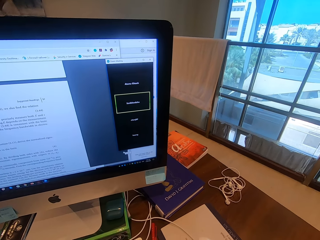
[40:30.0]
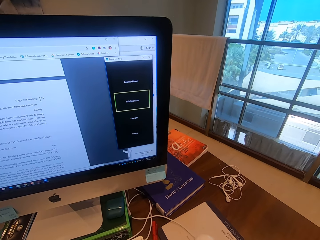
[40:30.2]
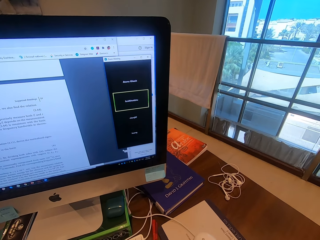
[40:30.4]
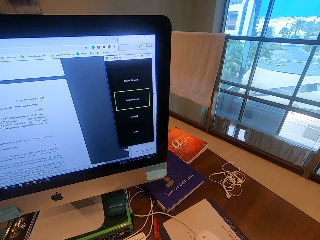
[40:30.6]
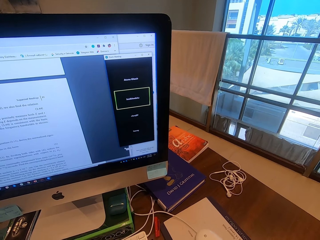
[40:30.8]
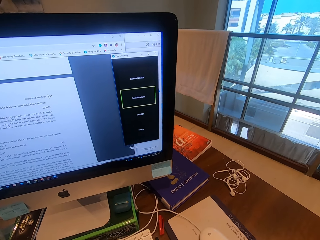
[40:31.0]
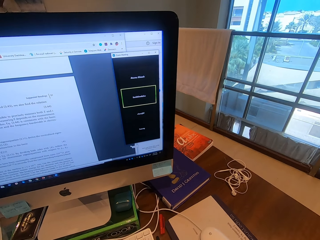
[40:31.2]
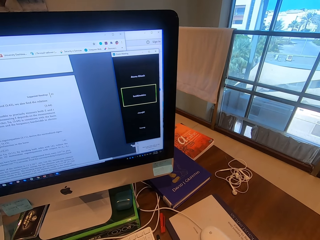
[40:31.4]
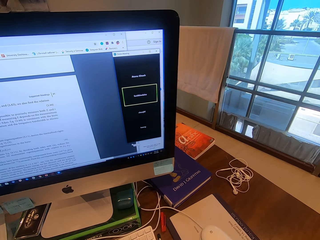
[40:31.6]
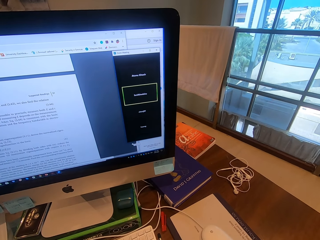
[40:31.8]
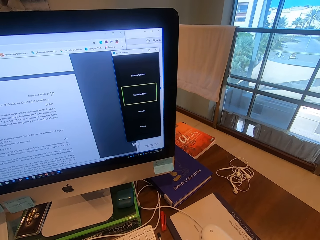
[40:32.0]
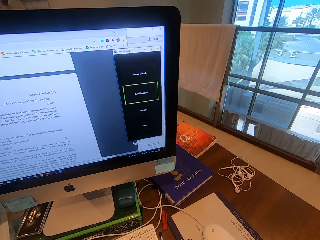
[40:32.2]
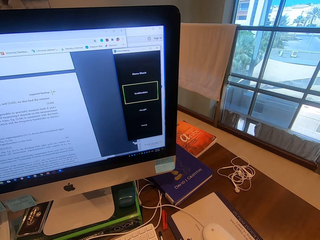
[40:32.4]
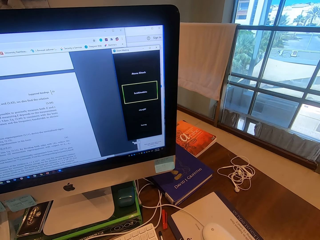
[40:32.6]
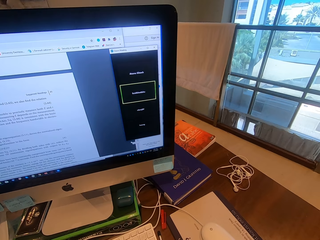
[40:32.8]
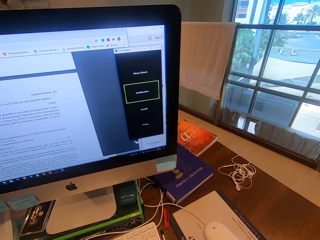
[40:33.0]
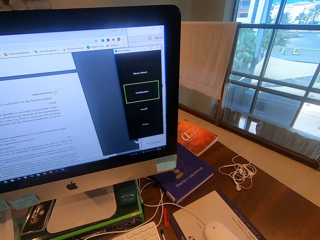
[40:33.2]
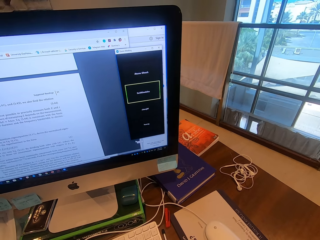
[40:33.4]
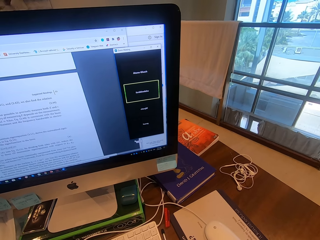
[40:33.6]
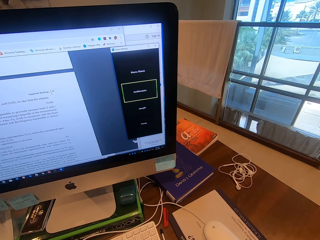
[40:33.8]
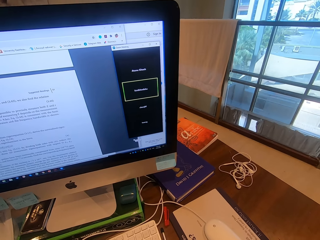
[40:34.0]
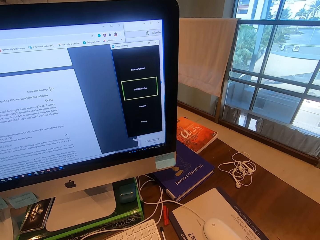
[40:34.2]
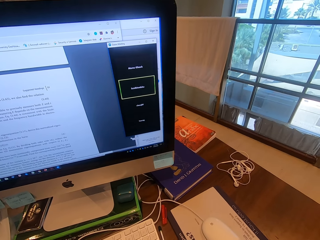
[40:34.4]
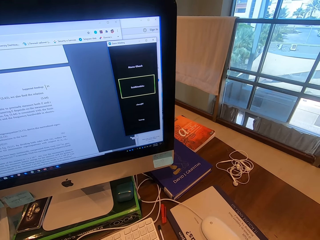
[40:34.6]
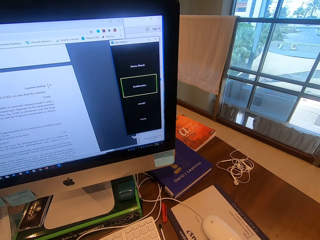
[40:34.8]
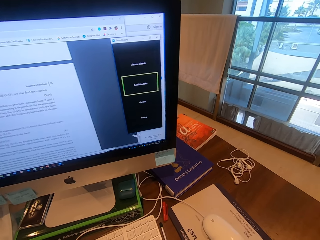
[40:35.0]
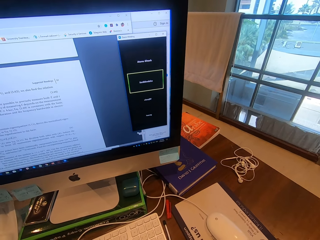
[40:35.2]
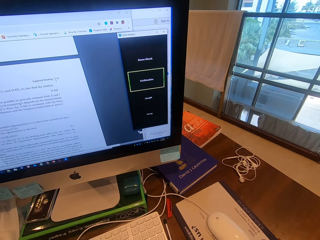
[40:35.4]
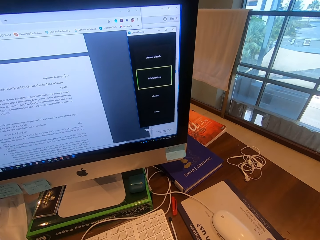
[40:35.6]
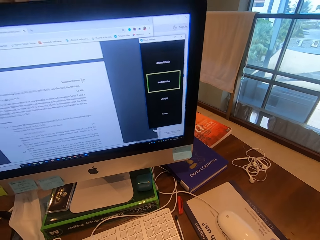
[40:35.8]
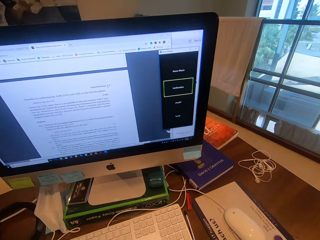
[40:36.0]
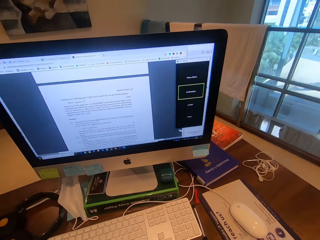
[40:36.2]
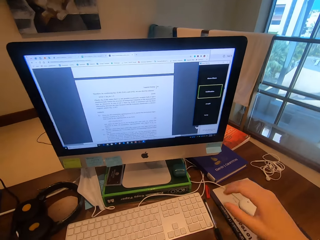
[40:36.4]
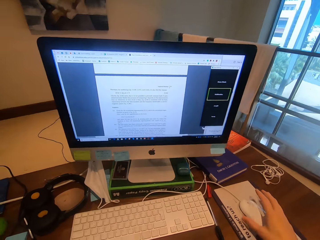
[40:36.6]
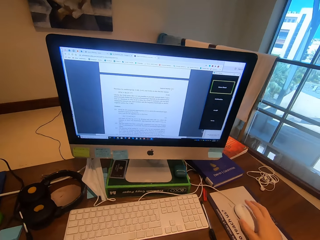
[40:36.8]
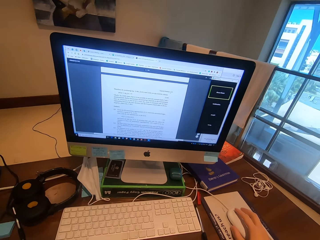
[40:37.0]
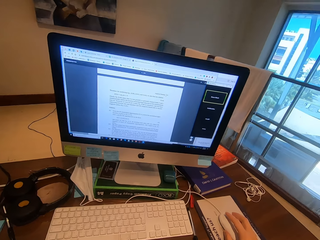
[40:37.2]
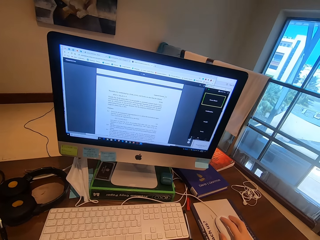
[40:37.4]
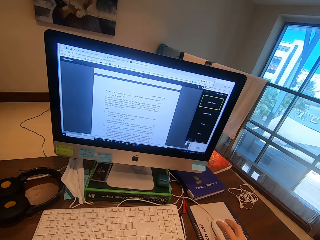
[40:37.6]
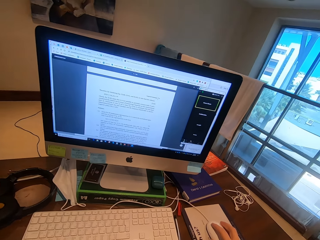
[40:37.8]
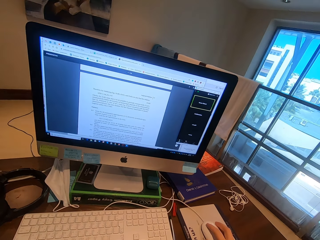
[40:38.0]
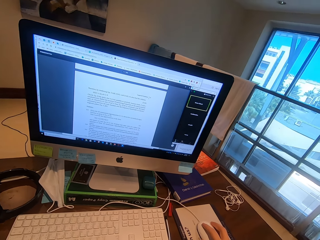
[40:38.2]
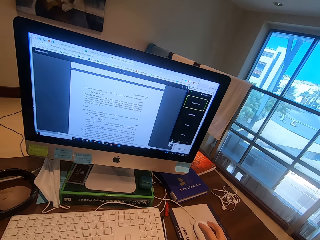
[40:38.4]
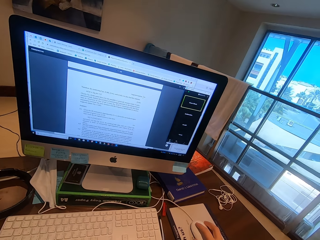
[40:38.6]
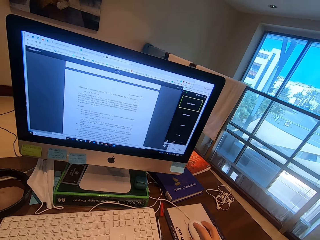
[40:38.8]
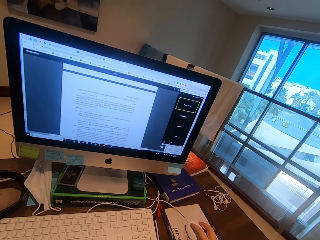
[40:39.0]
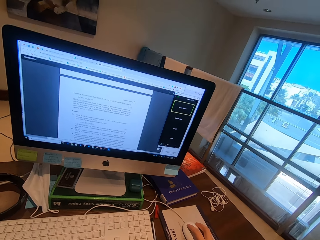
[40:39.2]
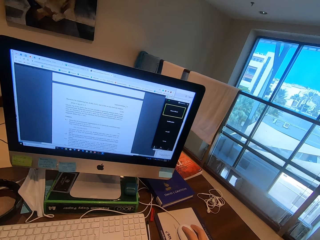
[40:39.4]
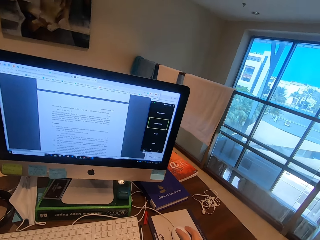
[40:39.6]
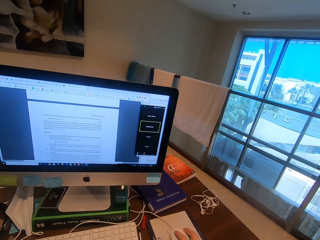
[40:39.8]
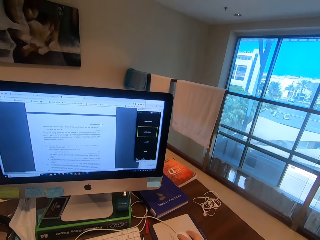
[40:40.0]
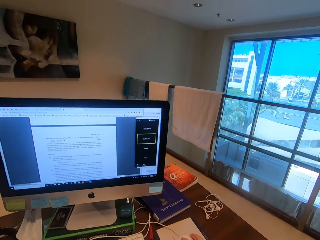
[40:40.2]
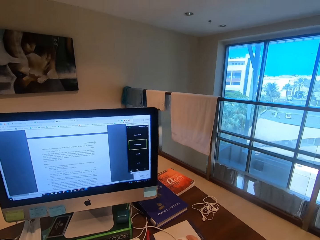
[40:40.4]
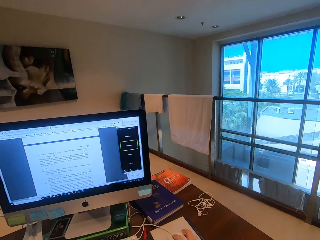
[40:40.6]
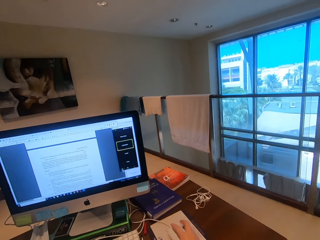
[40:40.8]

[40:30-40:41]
The camera wearer operates the computer.

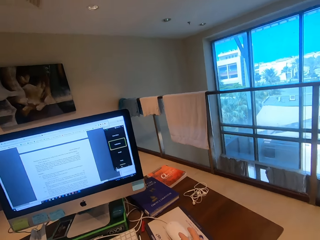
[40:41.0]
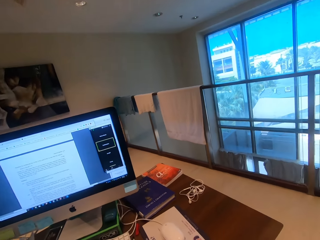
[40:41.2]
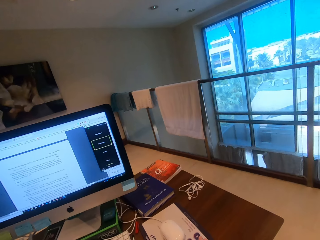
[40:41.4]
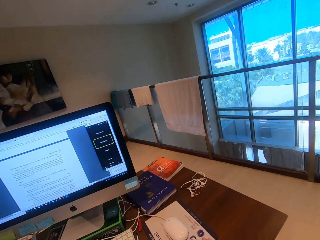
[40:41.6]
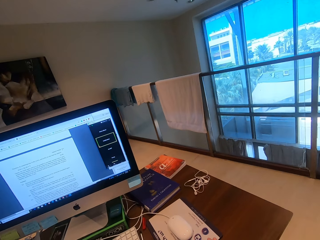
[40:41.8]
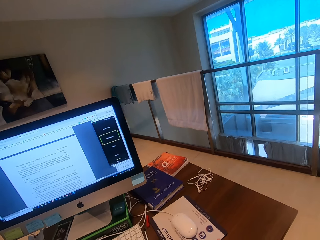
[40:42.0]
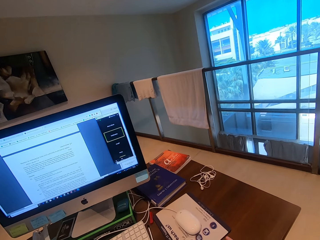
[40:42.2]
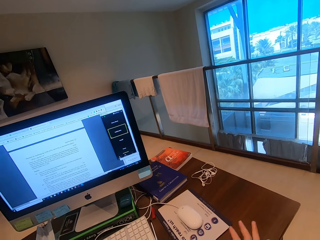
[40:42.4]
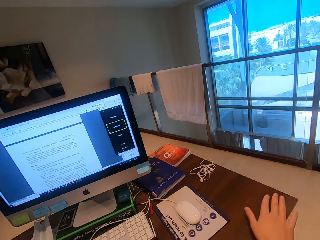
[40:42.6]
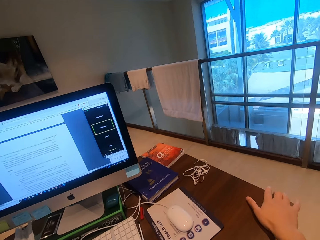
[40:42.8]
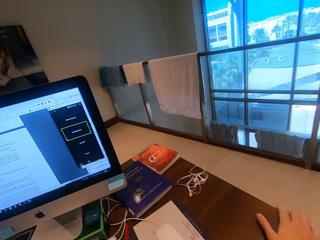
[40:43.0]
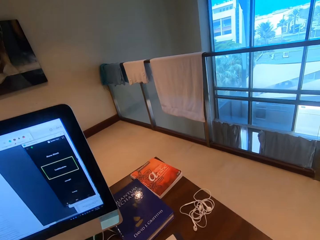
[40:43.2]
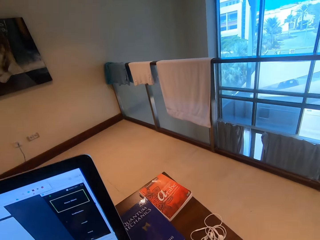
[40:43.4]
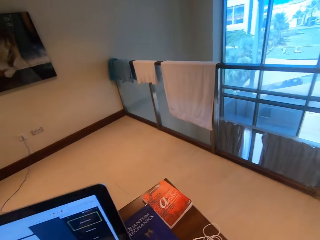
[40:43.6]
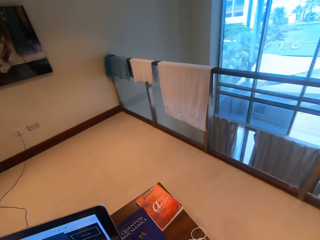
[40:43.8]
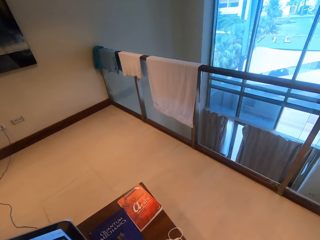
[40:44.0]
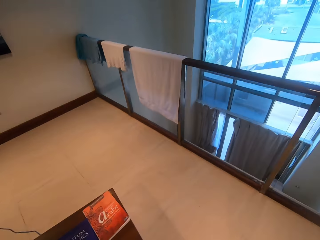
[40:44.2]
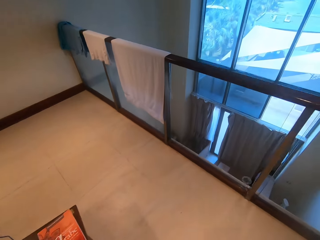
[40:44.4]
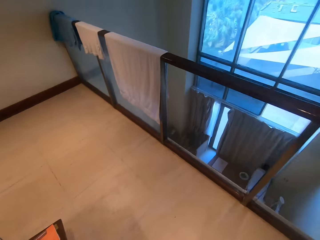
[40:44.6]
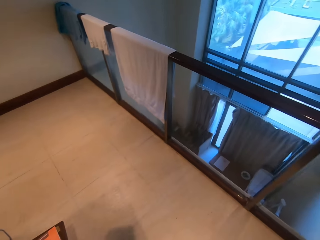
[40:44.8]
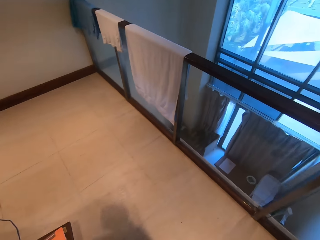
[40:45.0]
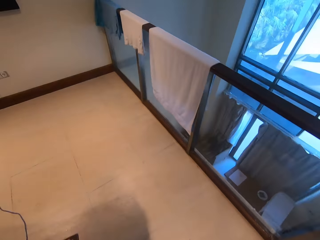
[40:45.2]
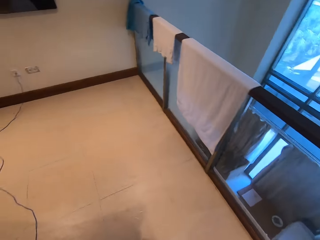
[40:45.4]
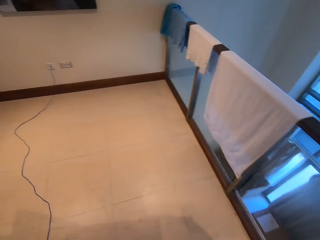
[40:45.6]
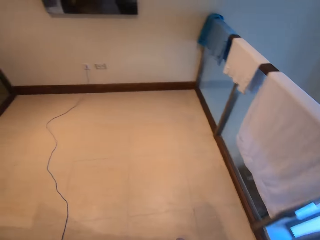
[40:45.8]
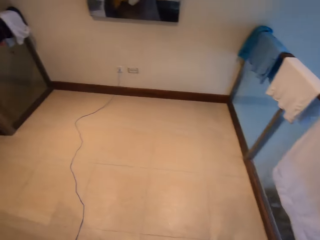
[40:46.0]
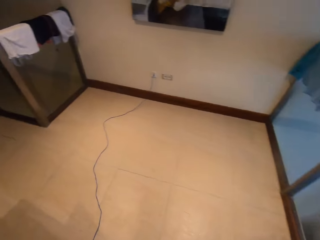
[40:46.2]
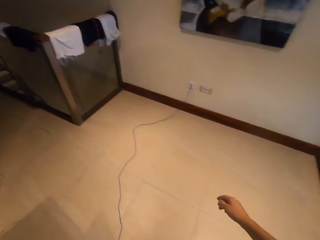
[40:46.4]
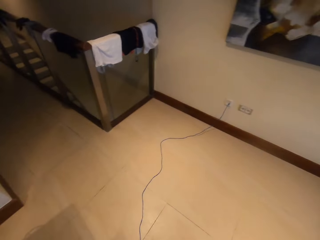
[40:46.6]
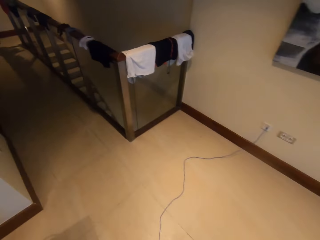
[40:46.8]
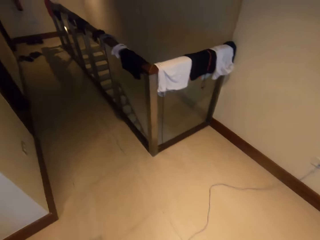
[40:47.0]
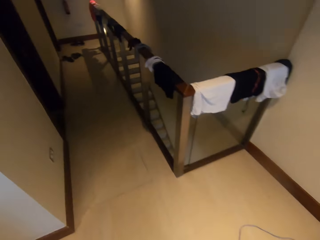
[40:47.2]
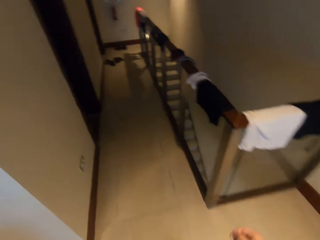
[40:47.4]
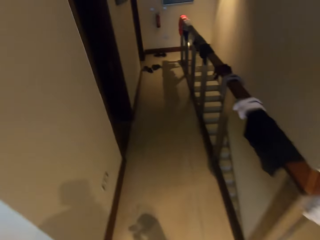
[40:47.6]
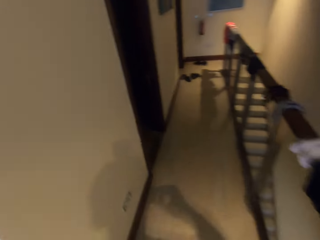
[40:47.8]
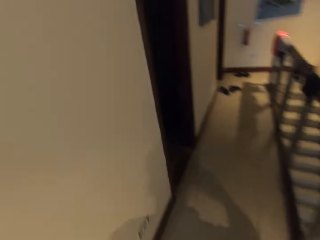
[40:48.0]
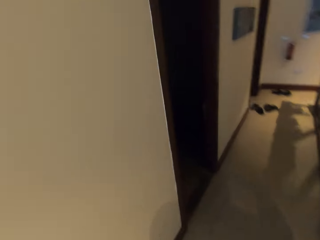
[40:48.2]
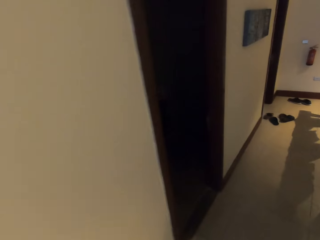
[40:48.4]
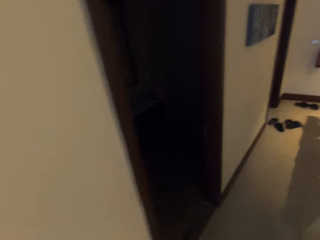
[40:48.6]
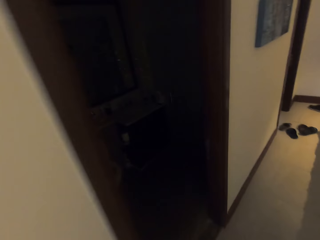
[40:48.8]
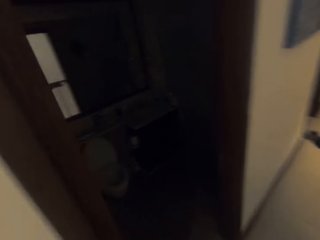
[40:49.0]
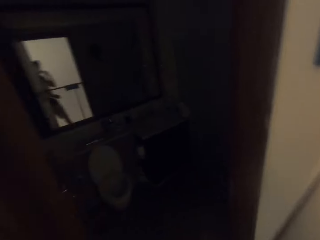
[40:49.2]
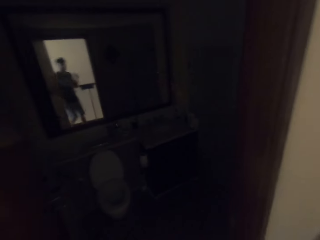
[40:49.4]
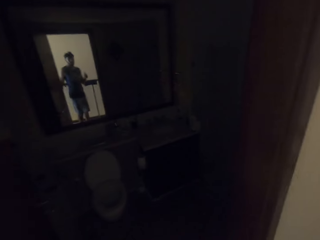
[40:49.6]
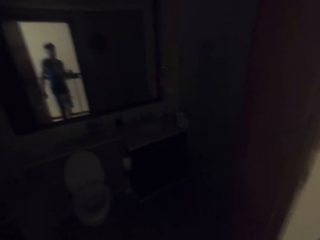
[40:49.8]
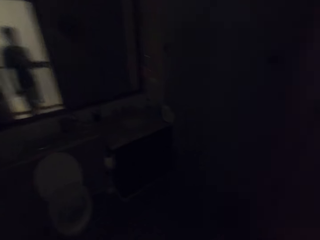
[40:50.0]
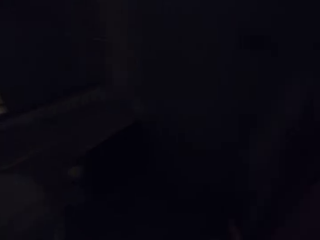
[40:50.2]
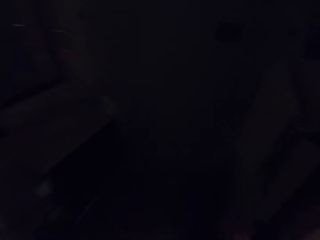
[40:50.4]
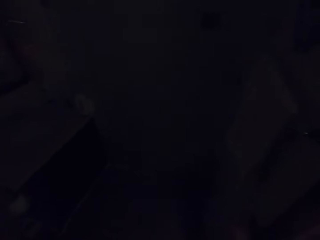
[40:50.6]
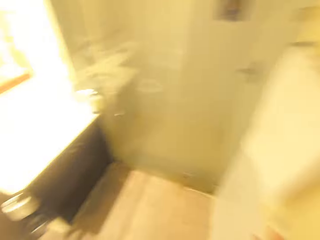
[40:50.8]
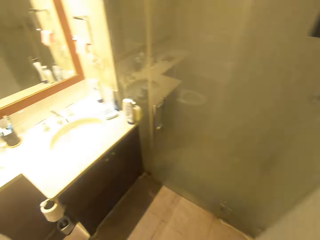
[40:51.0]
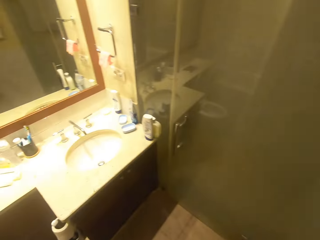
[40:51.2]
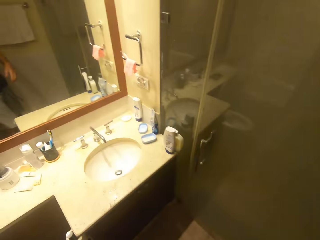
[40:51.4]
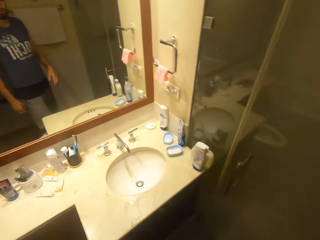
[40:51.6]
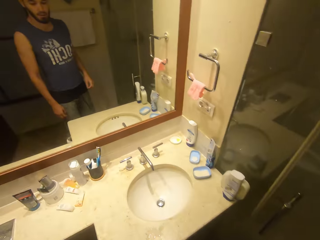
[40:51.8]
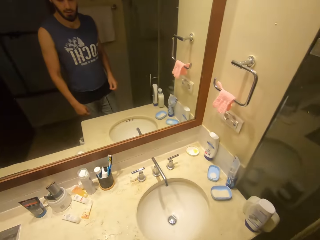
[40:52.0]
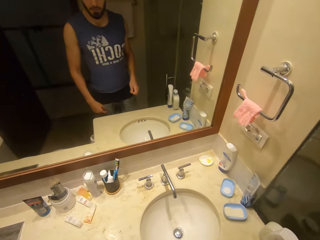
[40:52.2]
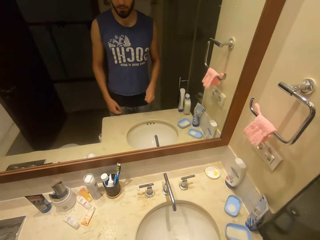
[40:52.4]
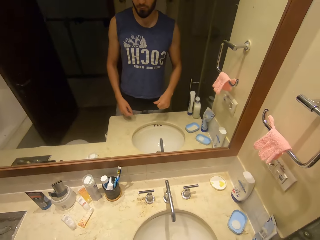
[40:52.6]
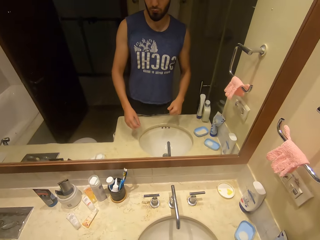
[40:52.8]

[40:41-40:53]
The camera wearer holds the table. They stand up. They walk to the toilet. They walk around. They switch on the light.
